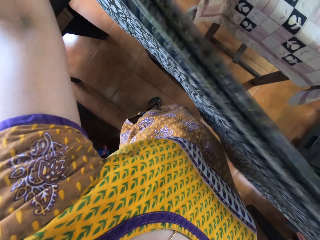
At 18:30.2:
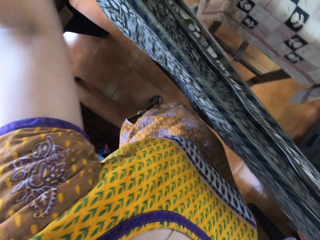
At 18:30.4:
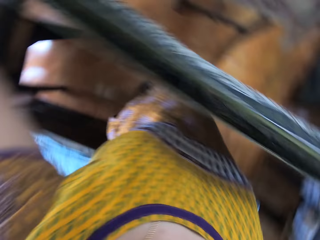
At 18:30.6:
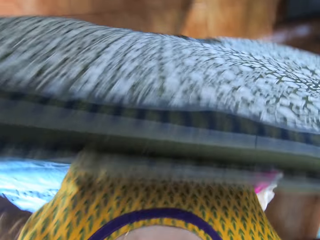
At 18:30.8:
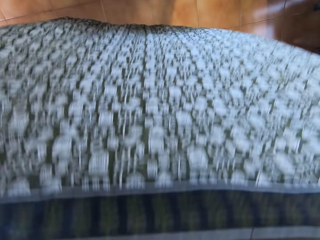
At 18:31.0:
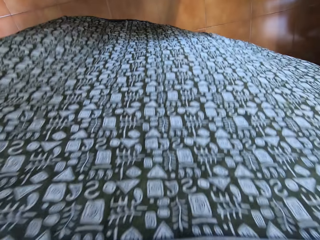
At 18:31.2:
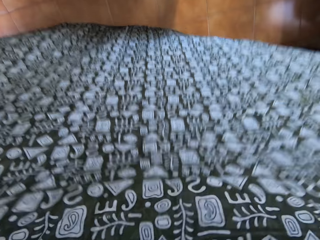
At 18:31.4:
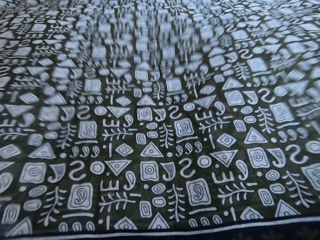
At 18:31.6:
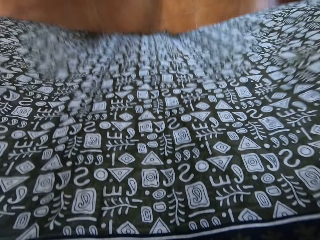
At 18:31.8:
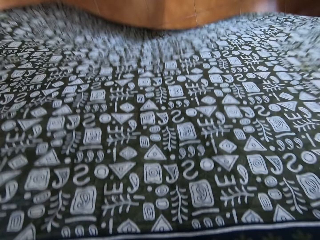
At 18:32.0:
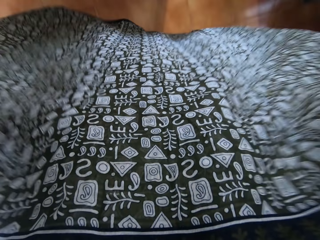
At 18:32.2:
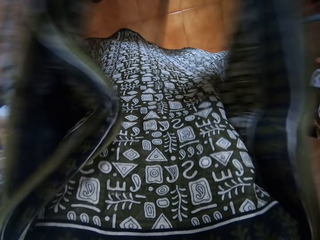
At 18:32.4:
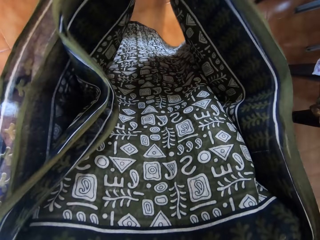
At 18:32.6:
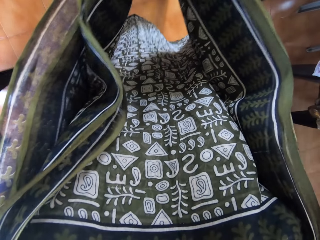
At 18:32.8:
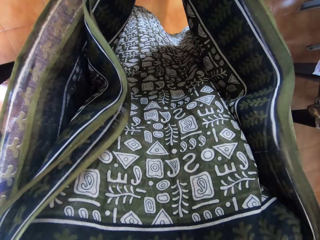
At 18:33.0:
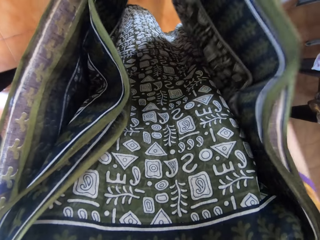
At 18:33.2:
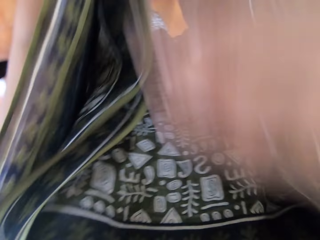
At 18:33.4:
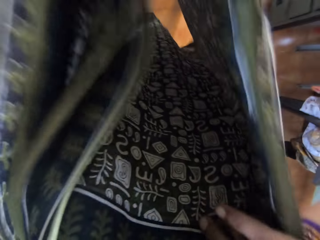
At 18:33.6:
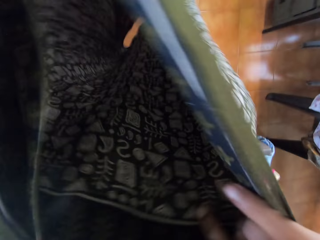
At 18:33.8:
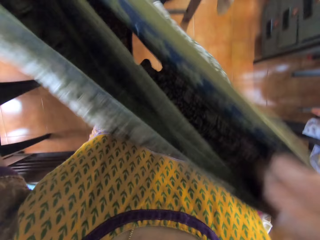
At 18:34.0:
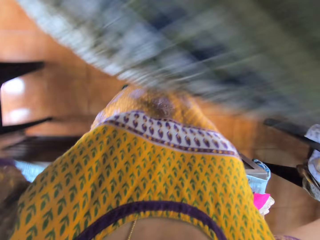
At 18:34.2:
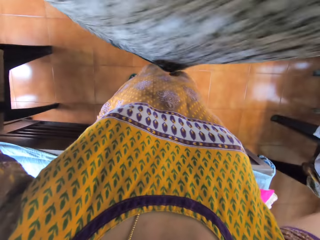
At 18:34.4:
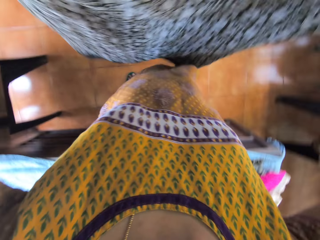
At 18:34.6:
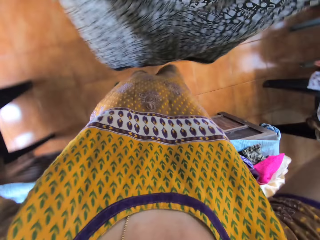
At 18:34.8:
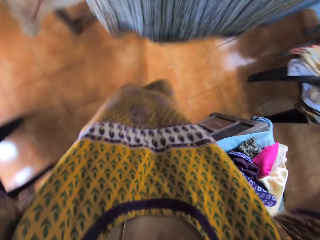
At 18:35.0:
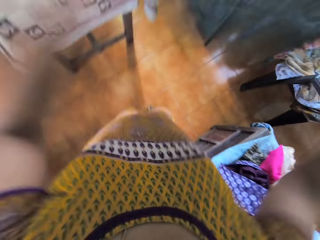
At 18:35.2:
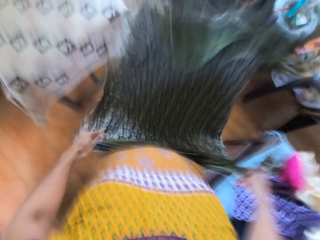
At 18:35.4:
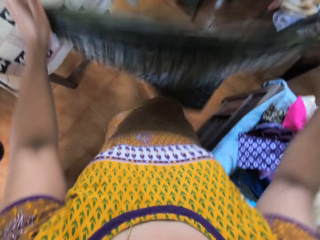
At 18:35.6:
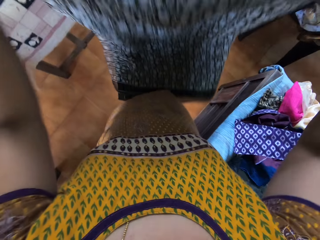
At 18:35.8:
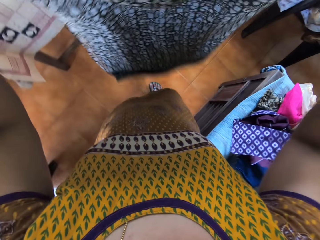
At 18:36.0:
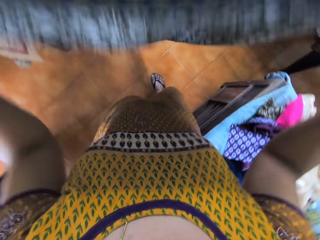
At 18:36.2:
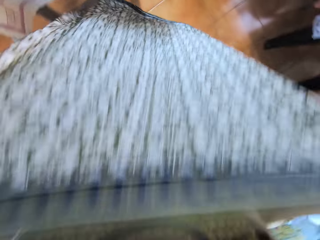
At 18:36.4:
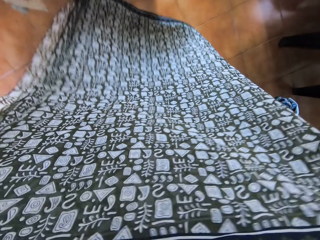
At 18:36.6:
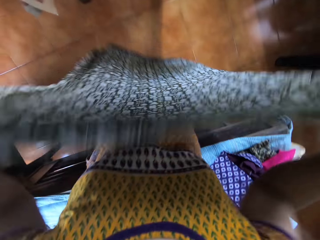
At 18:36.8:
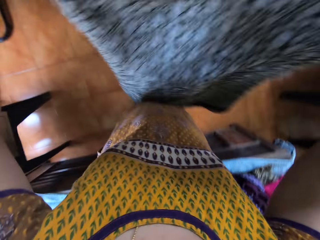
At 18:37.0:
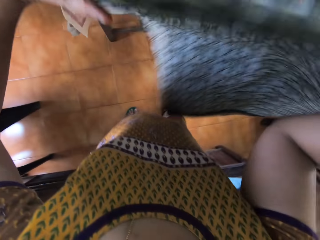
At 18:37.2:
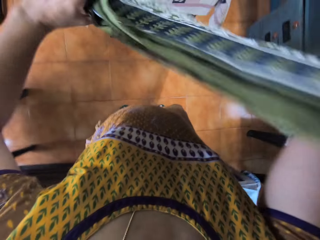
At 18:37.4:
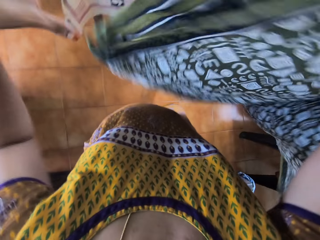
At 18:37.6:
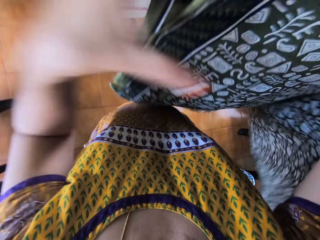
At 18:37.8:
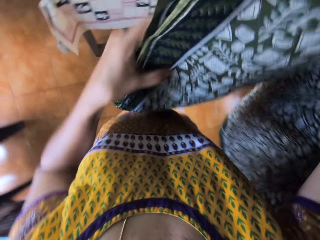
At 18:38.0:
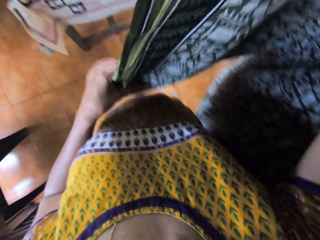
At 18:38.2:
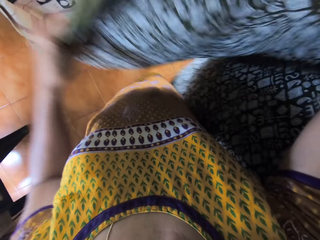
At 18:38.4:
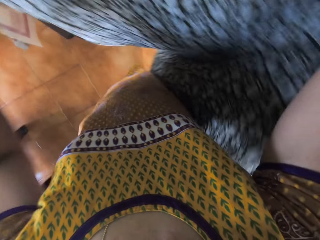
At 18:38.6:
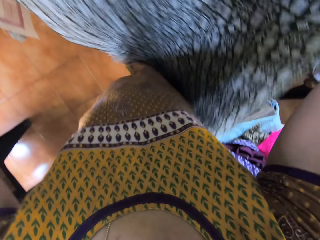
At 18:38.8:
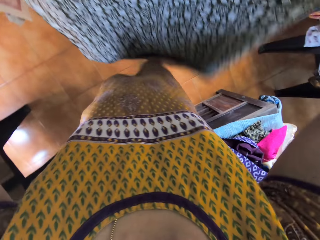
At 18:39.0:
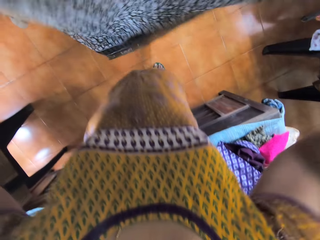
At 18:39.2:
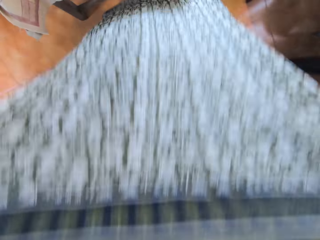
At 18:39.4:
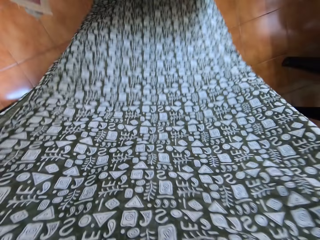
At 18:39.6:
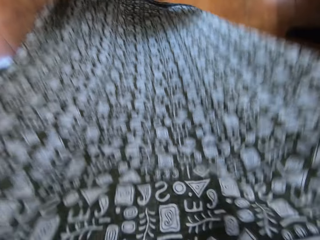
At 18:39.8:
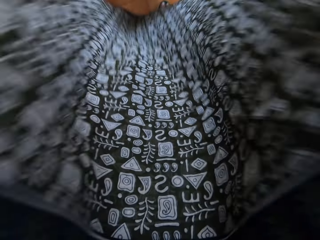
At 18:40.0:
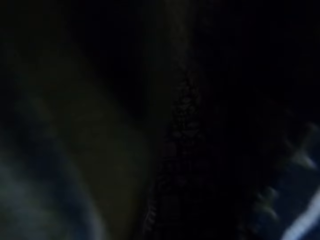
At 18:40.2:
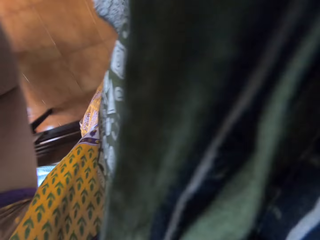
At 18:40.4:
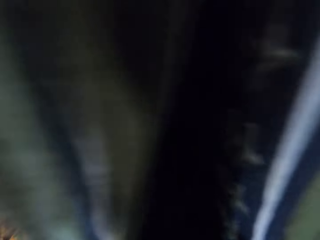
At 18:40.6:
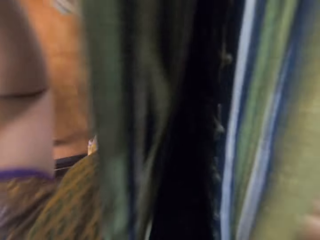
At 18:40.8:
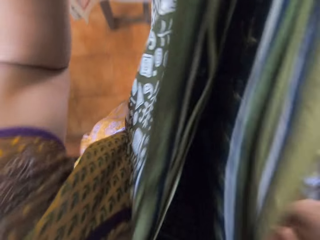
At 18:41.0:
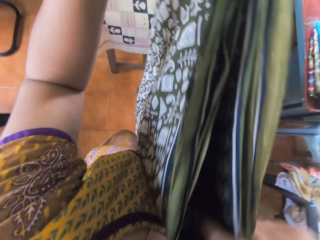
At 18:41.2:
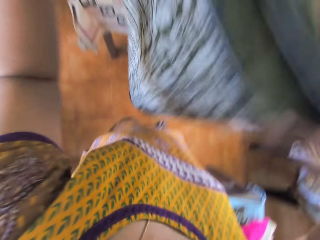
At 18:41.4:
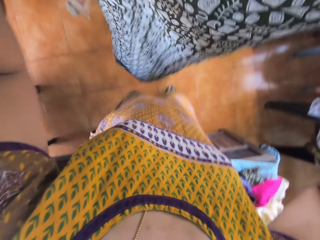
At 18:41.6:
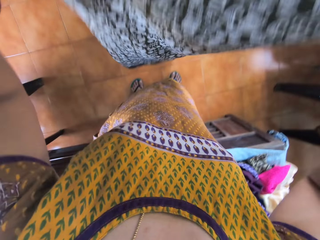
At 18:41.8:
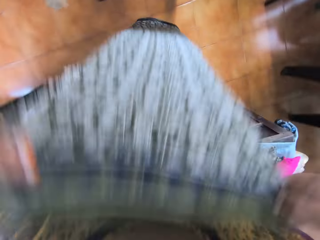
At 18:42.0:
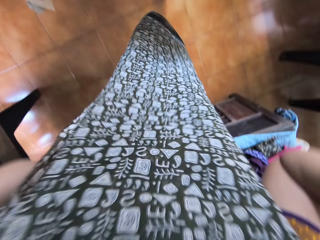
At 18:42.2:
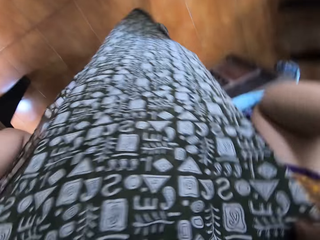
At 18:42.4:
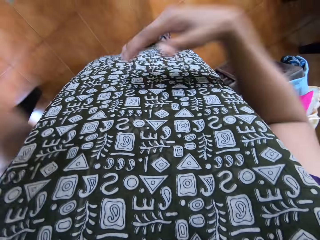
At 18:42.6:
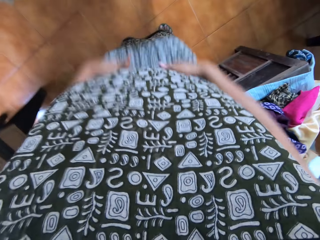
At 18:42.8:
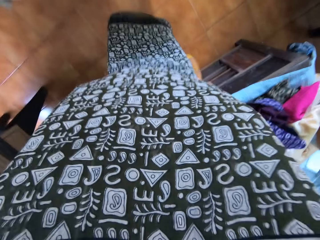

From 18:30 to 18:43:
The camera wearer folds the cloth. She wipes the cloth with her hands. She shakes the cloth. She folds the cloth with her hands. She turns the cloth. She moves the cloth. She folds the cloth.

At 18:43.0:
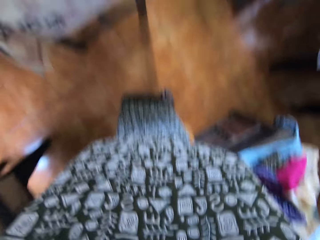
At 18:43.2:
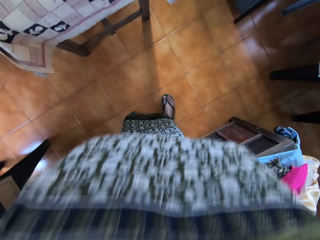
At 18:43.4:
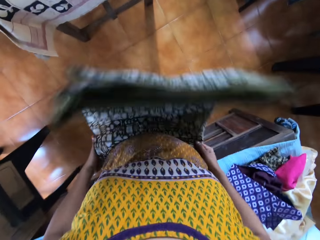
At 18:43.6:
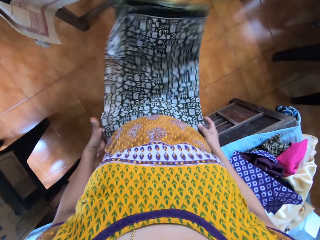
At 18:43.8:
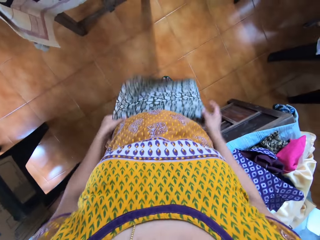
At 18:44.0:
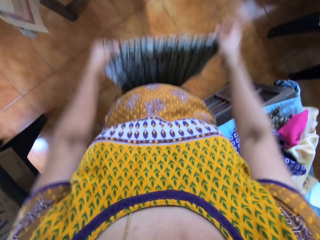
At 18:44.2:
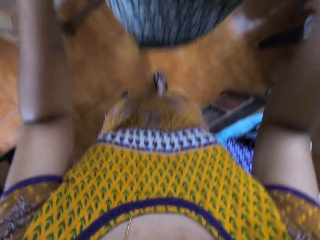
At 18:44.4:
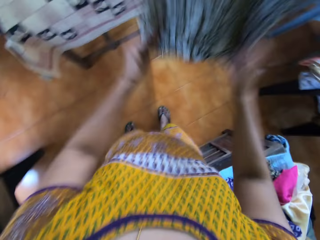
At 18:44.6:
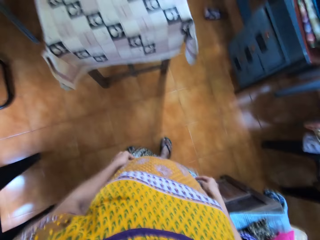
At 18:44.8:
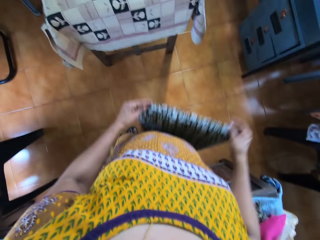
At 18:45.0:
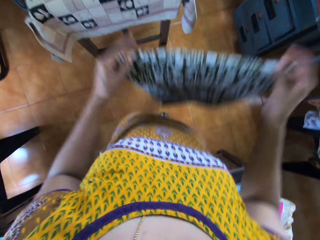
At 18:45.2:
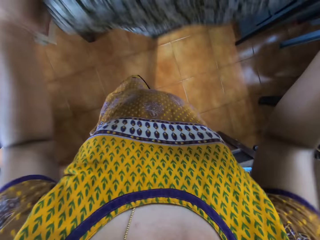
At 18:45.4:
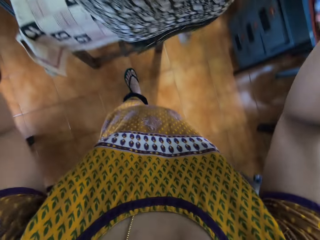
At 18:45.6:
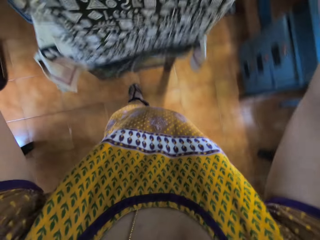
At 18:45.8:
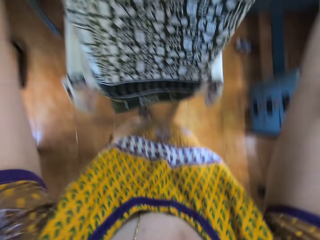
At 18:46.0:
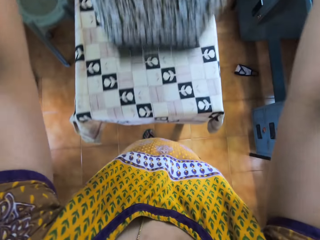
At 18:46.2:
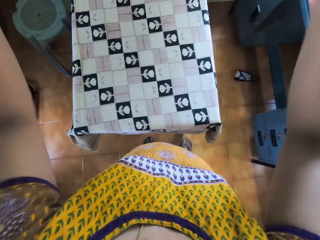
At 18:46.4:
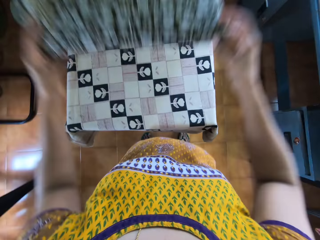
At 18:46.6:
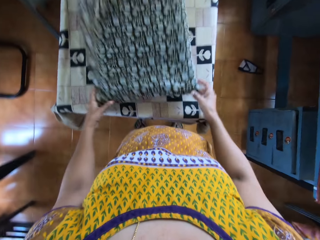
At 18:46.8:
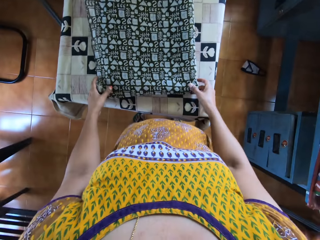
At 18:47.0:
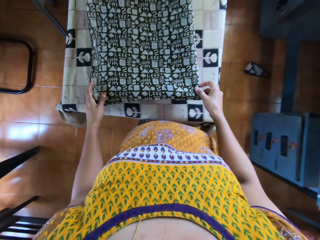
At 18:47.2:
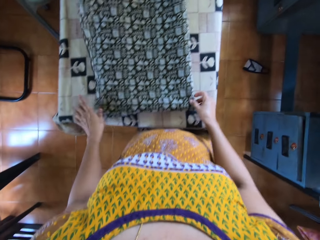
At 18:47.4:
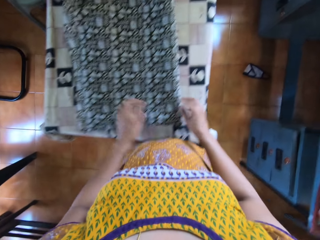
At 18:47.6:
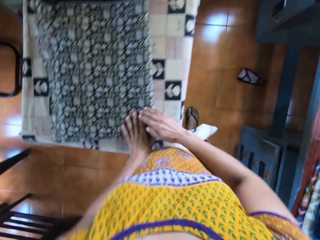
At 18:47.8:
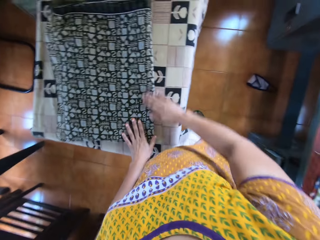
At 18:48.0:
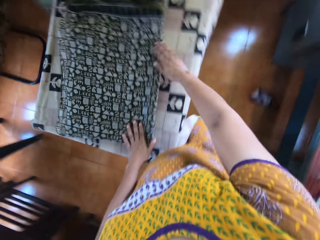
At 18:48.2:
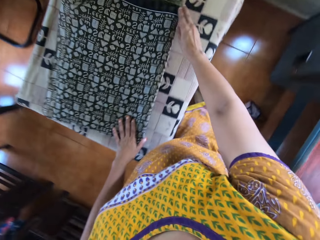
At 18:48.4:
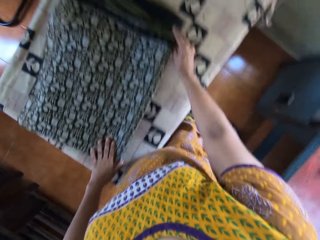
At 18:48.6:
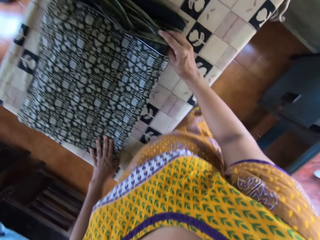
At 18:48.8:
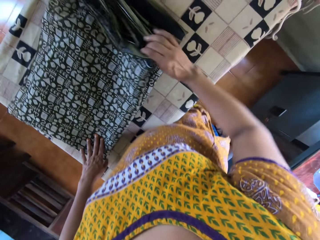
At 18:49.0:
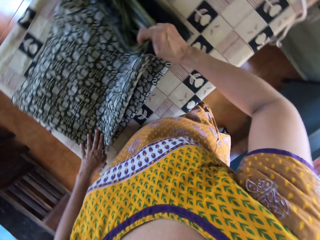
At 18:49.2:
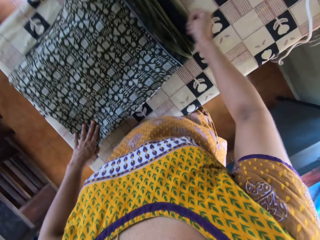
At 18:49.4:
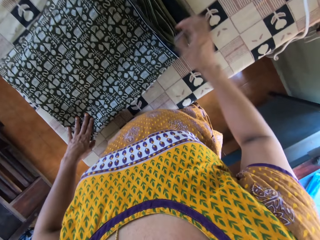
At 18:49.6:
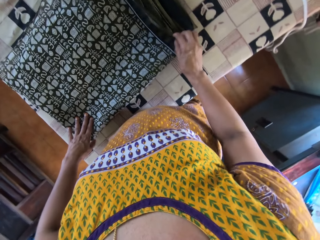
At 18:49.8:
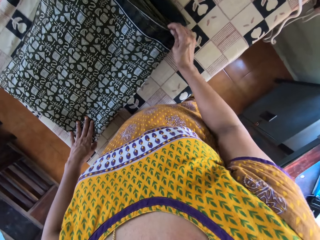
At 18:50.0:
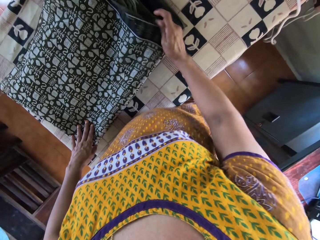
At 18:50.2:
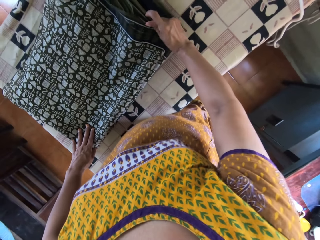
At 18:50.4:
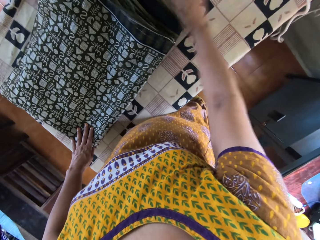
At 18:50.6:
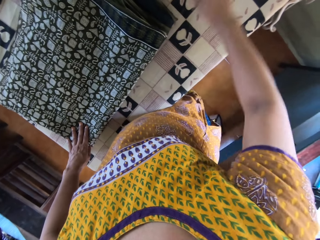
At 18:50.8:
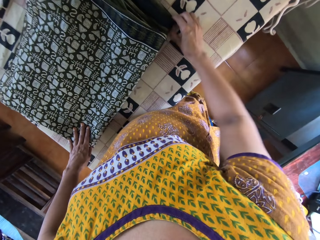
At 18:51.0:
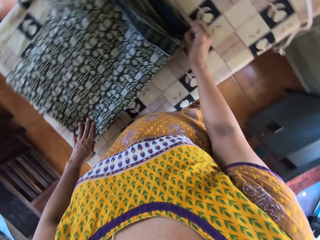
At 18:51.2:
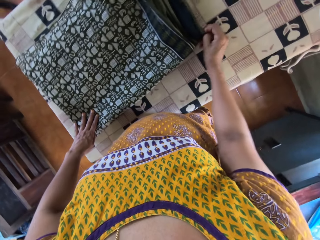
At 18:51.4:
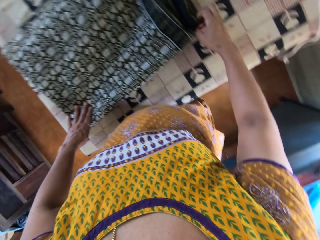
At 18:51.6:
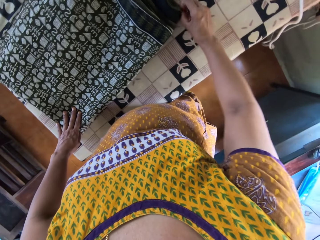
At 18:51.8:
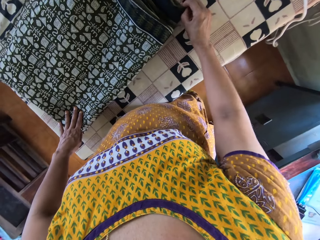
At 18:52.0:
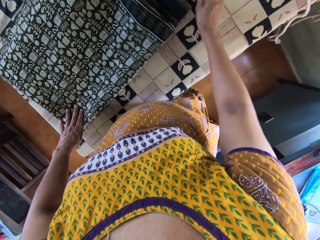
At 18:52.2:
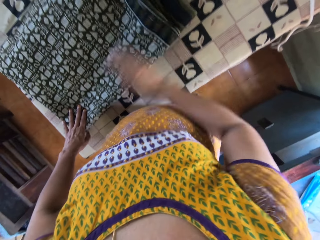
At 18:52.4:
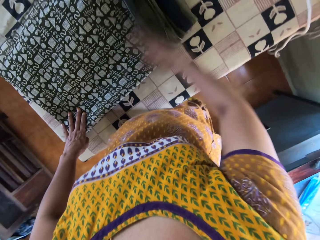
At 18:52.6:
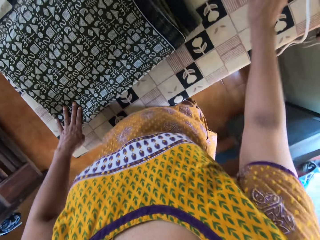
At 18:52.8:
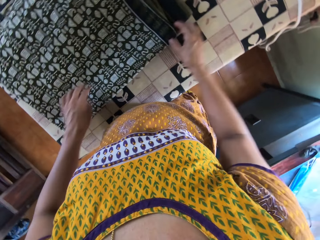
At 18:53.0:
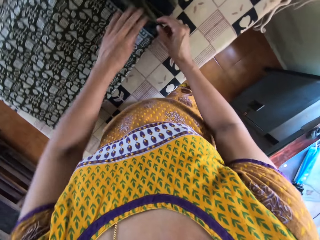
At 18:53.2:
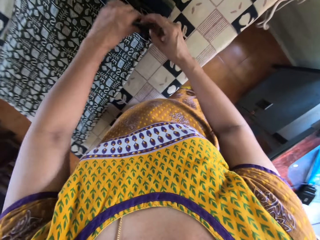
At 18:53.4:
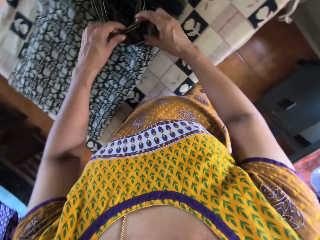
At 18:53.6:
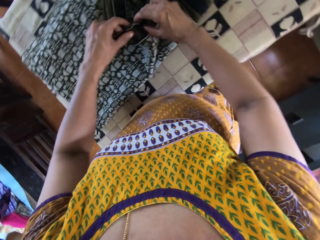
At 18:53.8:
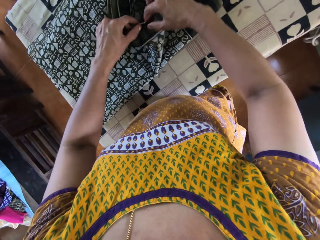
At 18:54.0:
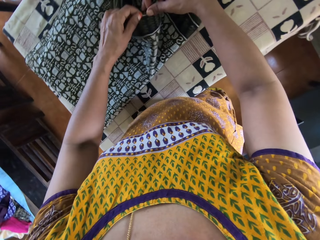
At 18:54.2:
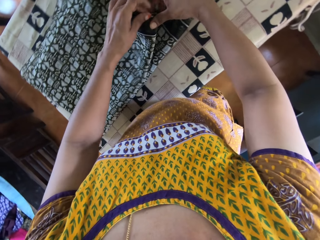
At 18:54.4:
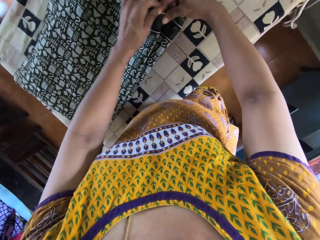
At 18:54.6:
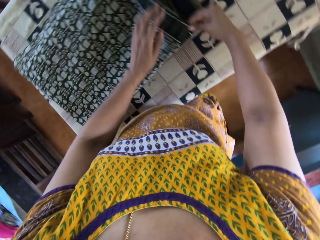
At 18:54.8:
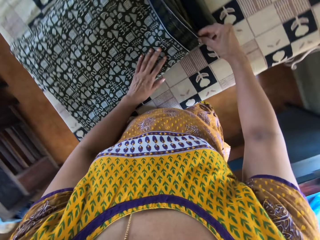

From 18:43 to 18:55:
The camera wearer wipes the cloth with her hands. She shakes the cloth. She drops the cloth on the table with her hands. She adjusts the cloth on the table with her right hand. She unfolds the cloth. She wipes the cloth. She adjusts the cloth on the table with her hands. She unfolds the cloth.
